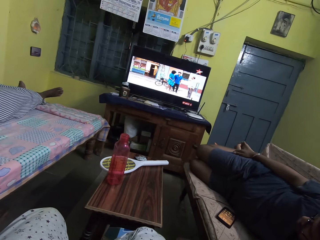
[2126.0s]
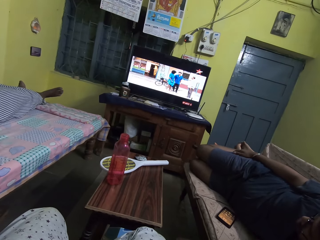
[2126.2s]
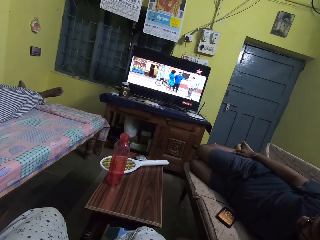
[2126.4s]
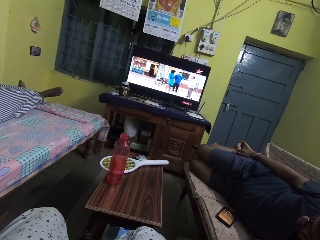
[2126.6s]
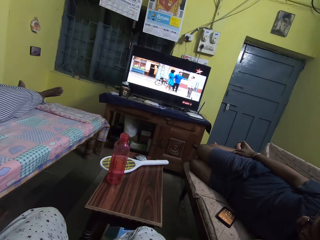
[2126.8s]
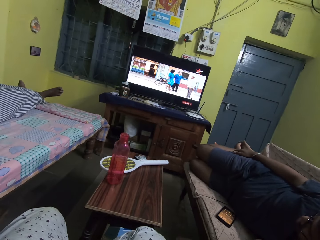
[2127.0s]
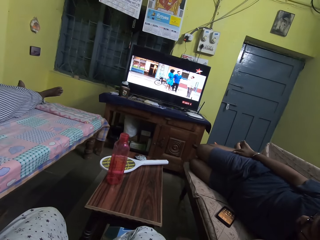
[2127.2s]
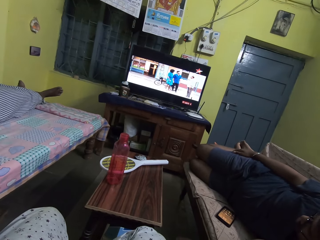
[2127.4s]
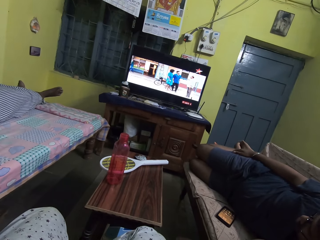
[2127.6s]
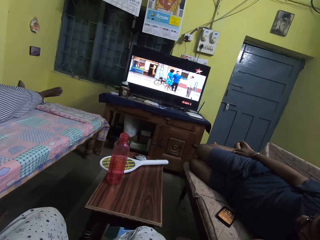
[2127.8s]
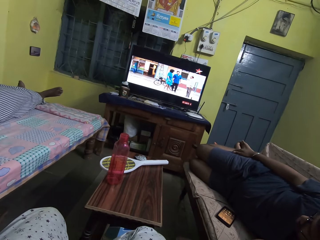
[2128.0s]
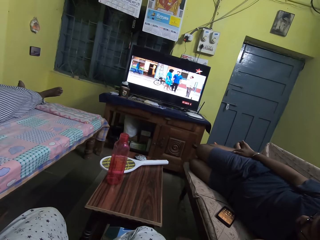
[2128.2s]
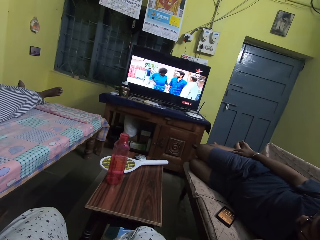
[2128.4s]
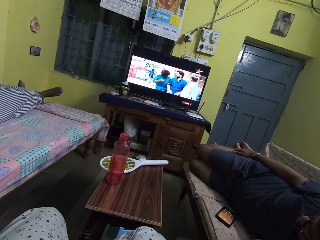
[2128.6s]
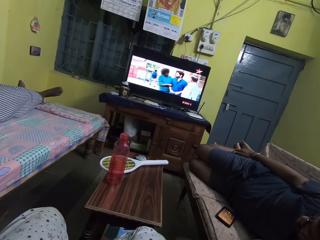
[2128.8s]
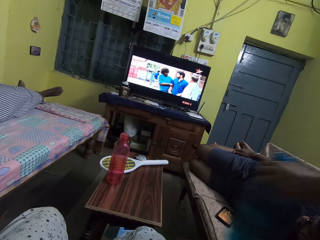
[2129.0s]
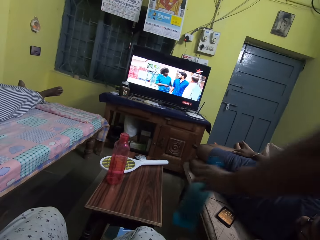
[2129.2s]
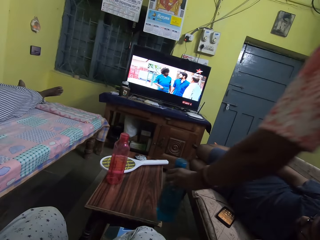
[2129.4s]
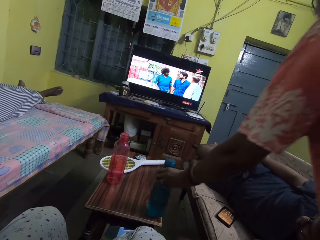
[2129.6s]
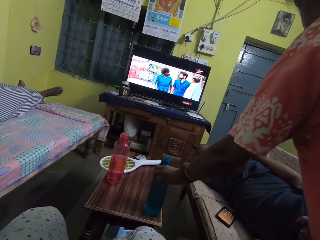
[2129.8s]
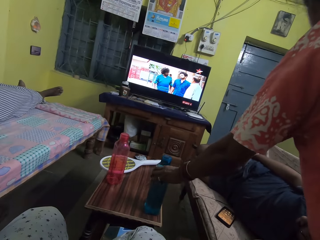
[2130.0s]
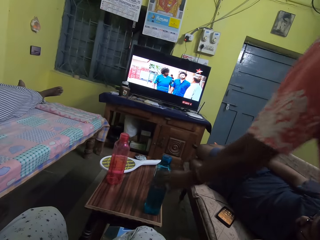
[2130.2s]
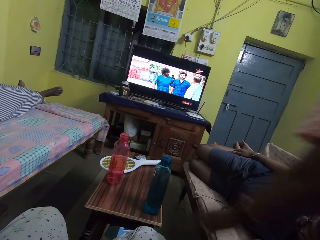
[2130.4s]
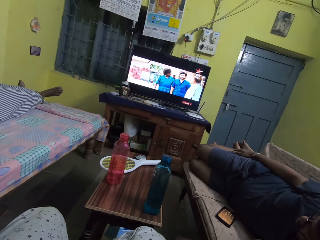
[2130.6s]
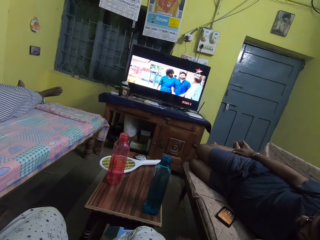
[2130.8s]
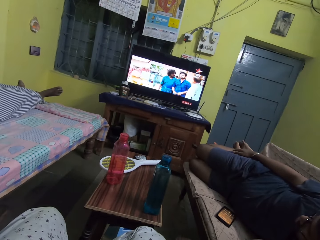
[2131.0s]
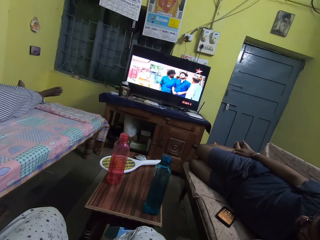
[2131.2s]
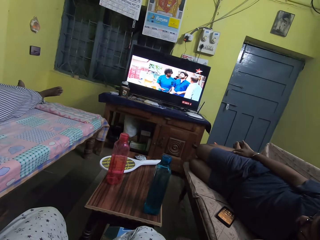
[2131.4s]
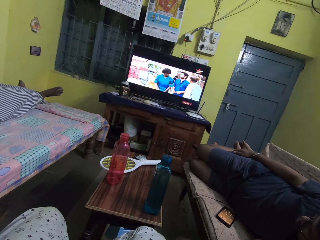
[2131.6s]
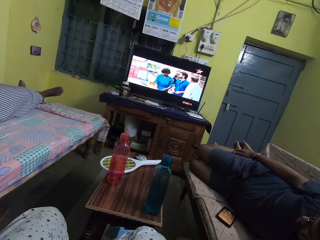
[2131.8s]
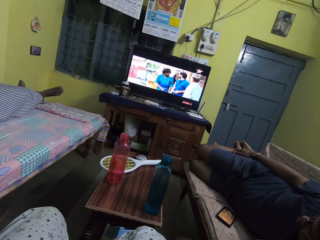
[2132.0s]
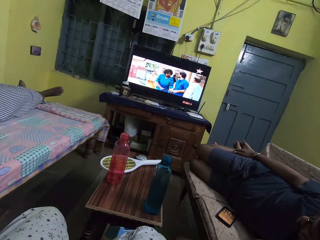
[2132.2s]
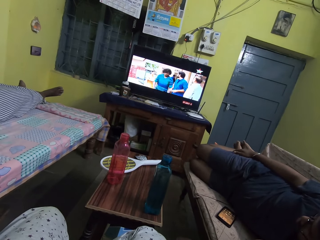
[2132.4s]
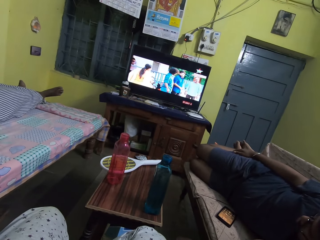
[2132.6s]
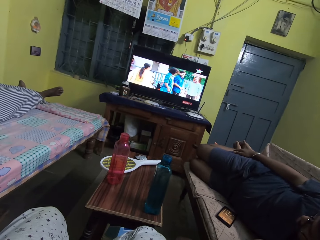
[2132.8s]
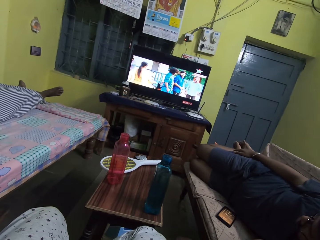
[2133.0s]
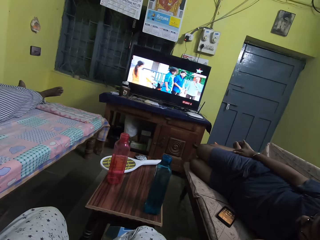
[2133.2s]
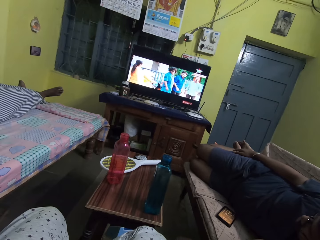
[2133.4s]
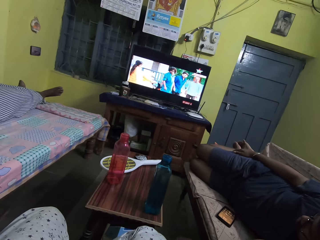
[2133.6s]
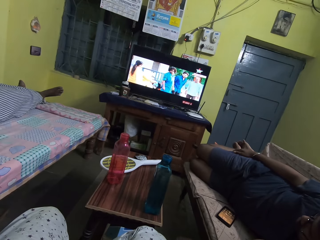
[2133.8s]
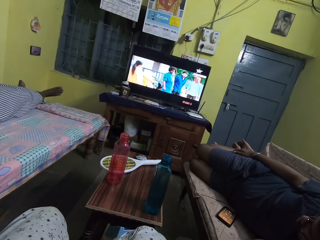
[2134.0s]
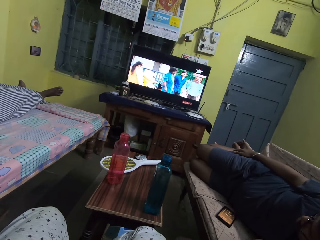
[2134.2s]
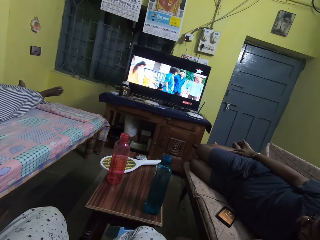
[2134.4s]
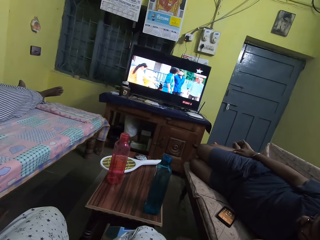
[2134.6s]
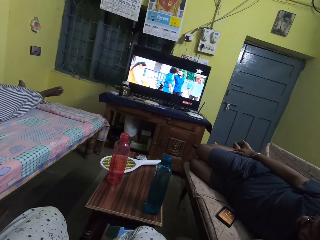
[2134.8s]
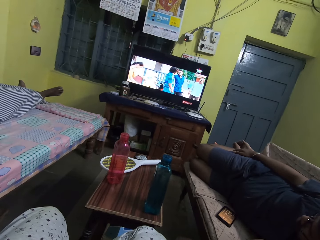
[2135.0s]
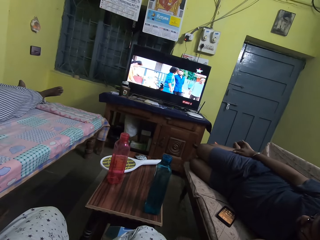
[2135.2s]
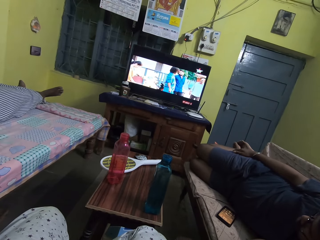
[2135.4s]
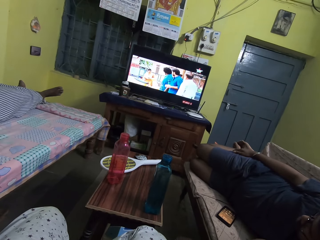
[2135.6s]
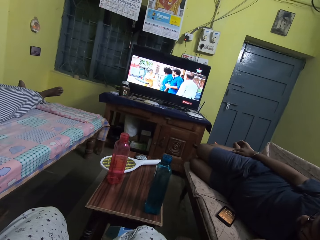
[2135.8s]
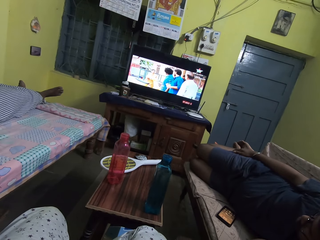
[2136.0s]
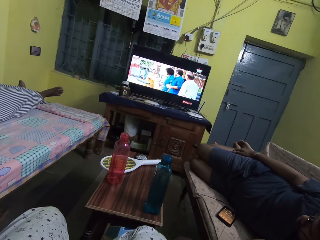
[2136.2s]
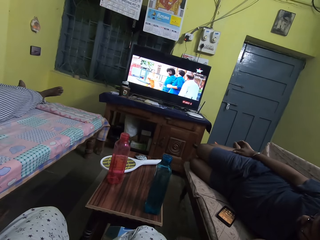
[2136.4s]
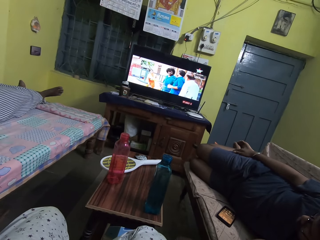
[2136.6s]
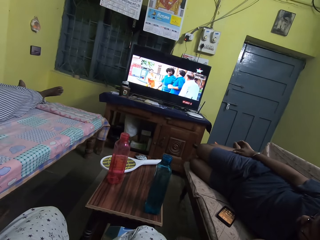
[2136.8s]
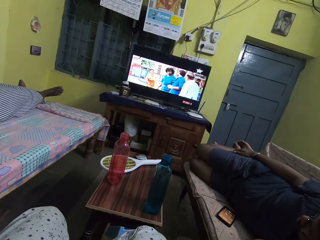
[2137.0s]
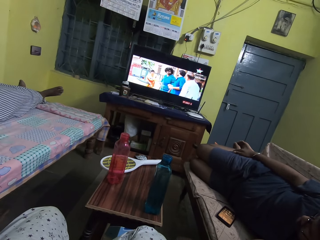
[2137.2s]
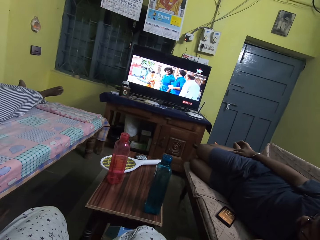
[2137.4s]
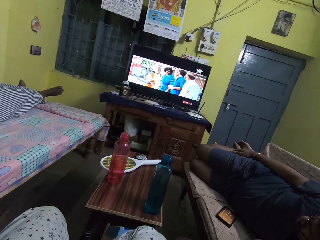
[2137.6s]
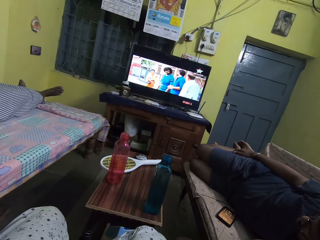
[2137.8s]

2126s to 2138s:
The man drops the bottle on the table with his left hand.

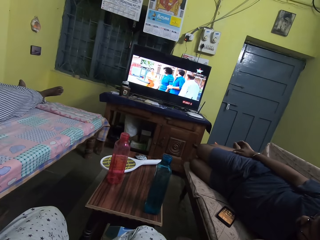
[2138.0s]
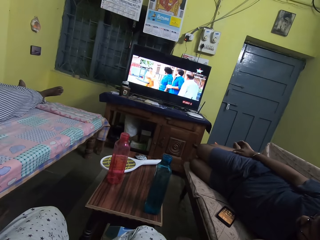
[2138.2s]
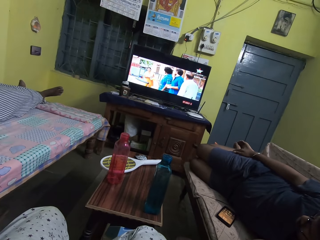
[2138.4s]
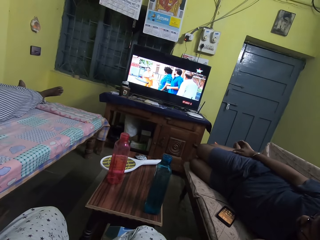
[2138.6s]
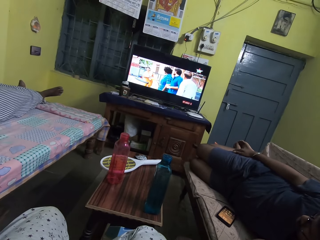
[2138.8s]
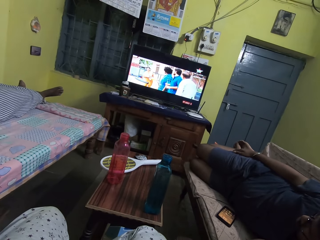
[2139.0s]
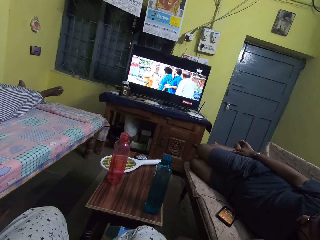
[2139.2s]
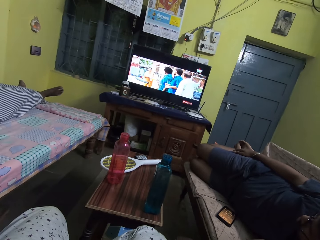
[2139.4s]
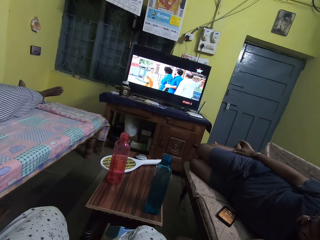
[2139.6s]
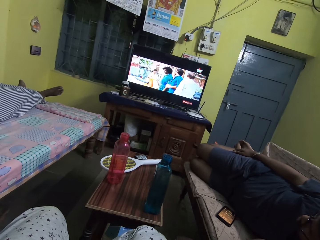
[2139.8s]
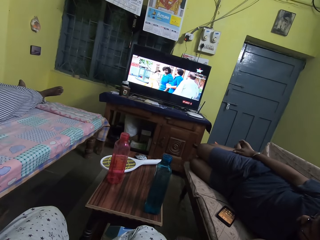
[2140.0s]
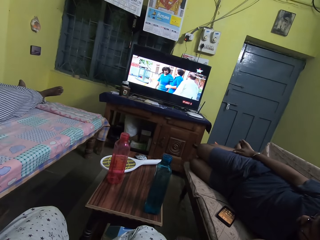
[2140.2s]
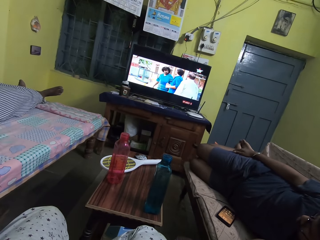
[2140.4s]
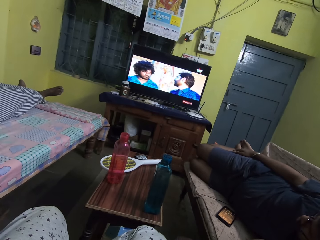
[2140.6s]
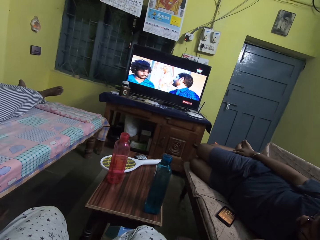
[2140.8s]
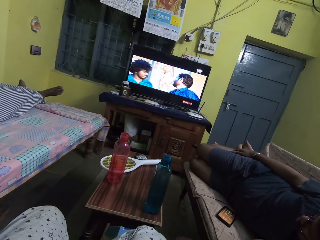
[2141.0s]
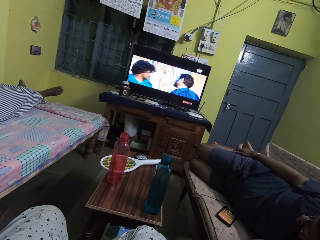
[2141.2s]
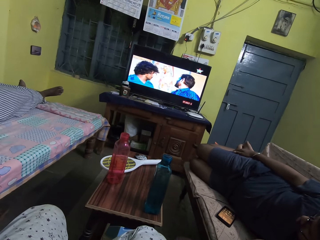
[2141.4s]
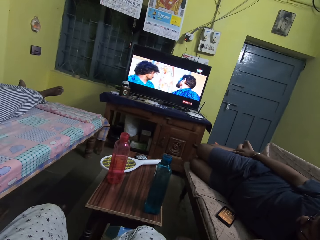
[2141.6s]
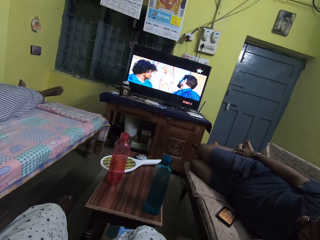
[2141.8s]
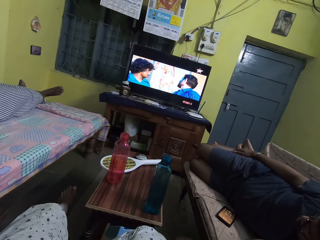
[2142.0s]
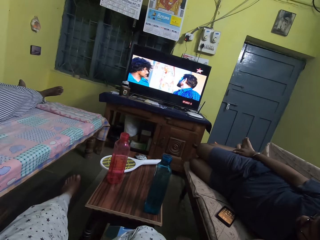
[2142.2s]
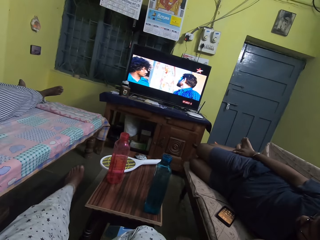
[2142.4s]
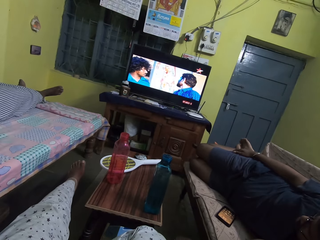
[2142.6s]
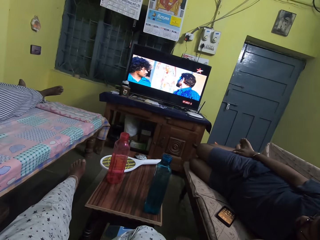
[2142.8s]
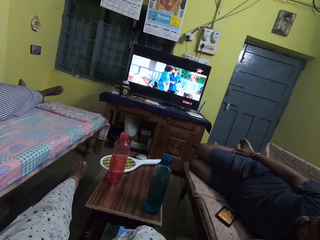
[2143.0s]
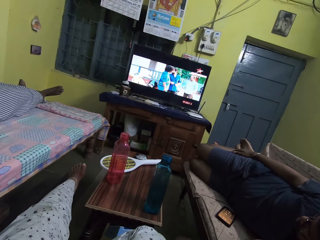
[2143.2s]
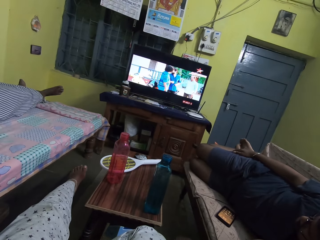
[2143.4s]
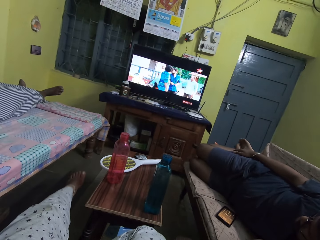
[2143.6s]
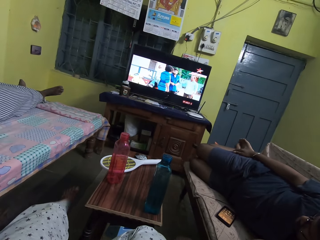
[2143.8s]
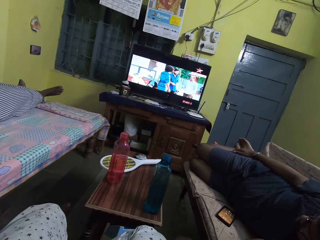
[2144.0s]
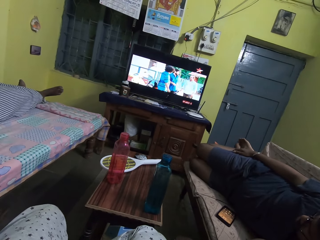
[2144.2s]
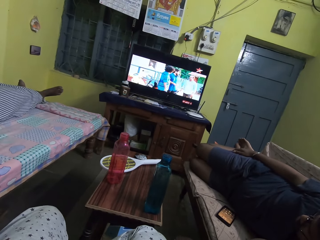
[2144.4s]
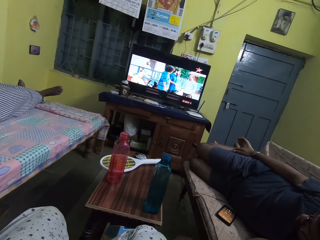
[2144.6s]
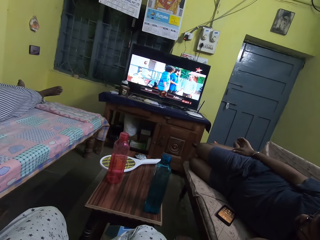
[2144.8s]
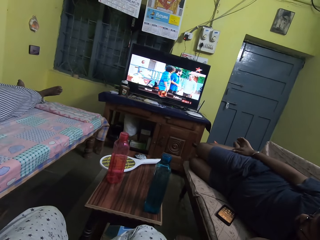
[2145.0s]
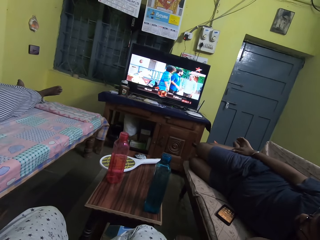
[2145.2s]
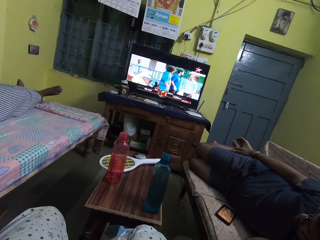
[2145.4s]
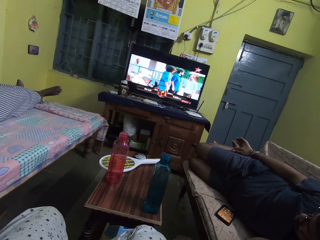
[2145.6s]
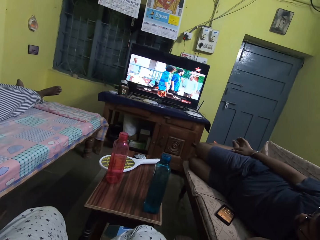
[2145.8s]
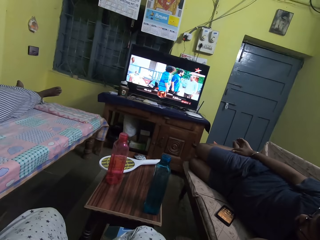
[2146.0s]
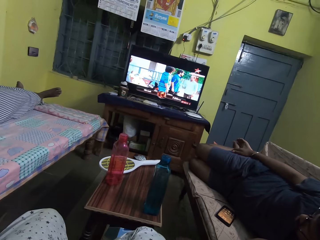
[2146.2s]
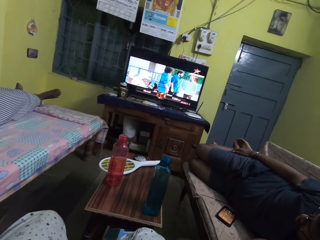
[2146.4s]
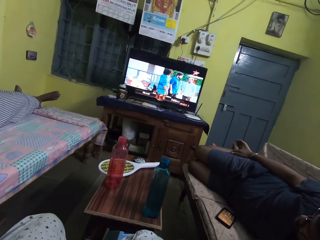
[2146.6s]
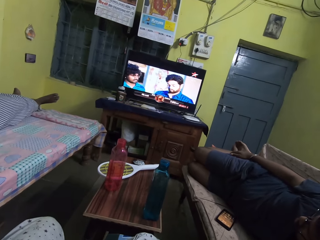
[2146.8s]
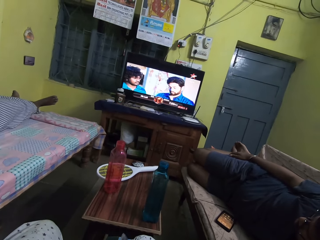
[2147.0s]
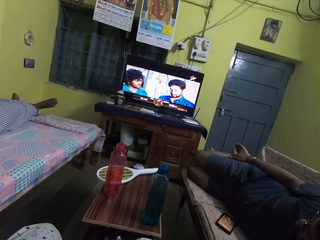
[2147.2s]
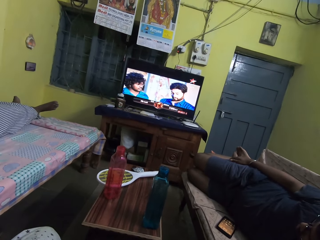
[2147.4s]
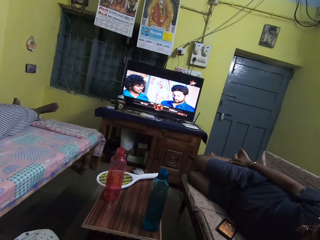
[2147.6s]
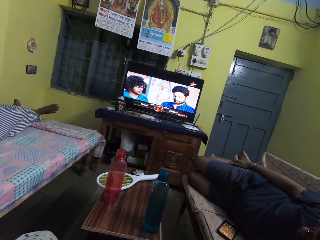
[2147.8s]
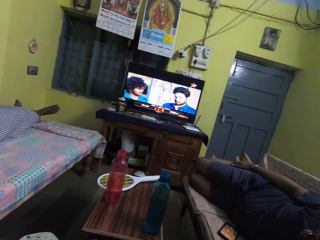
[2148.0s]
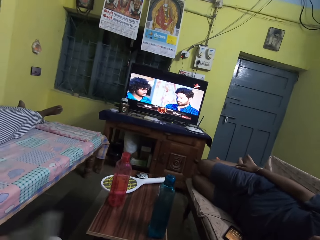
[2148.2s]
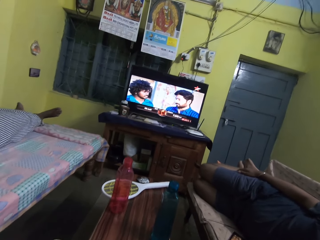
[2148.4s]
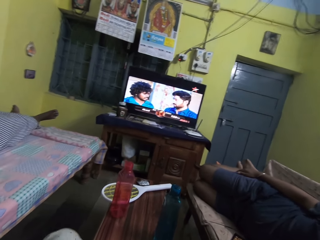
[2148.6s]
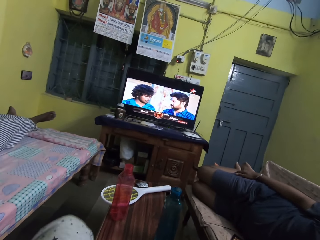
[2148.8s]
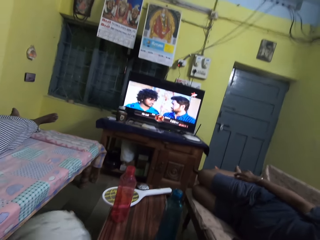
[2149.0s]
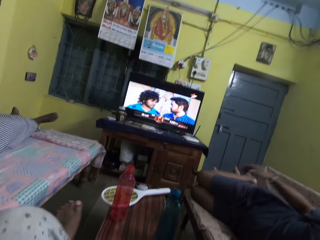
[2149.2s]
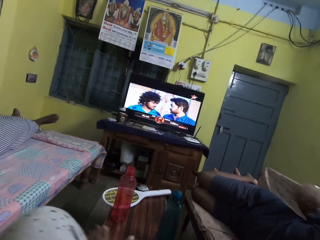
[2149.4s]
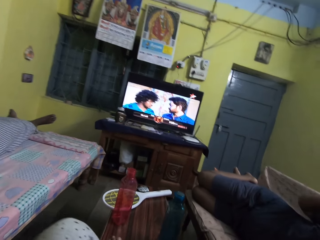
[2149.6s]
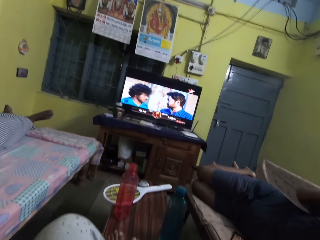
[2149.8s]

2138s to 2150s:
The camera wearer places both legs on the table.
